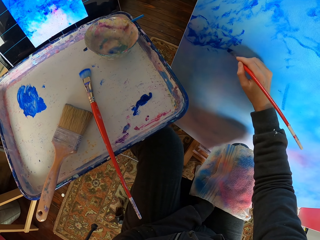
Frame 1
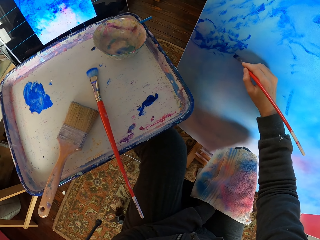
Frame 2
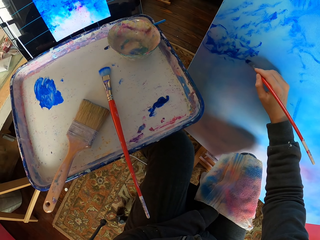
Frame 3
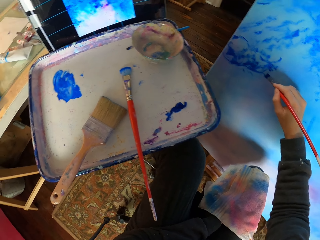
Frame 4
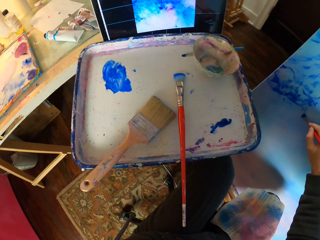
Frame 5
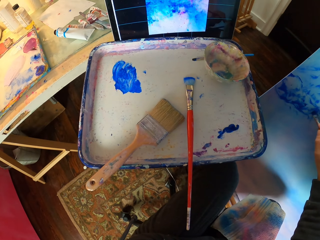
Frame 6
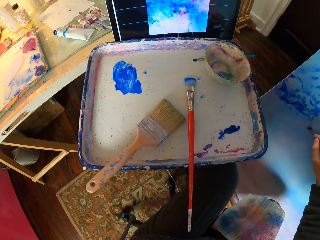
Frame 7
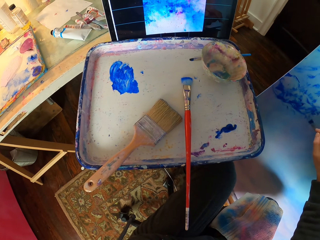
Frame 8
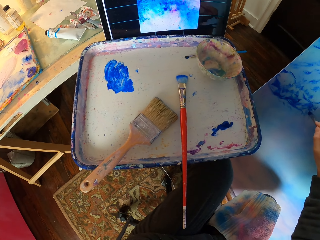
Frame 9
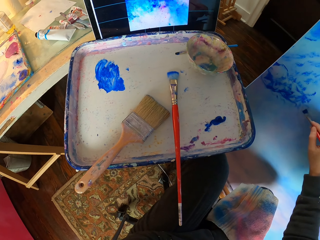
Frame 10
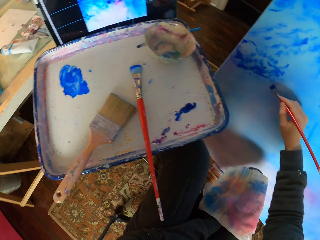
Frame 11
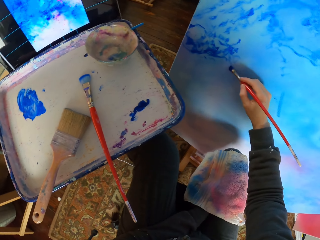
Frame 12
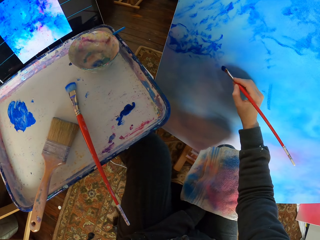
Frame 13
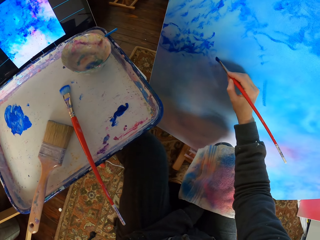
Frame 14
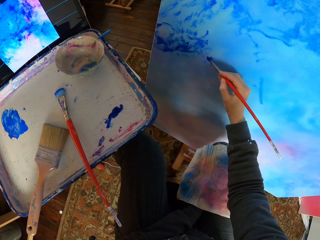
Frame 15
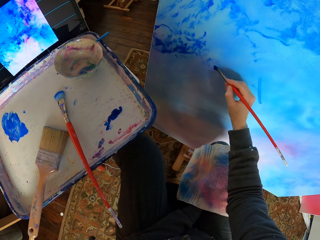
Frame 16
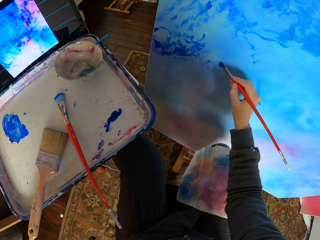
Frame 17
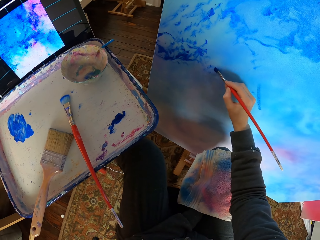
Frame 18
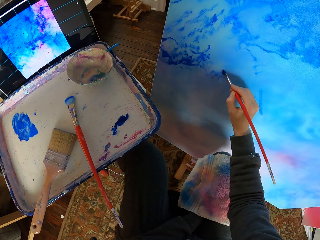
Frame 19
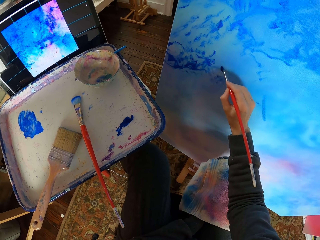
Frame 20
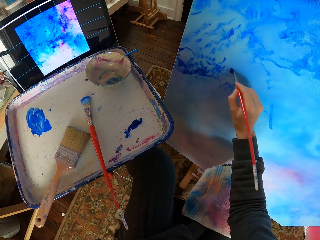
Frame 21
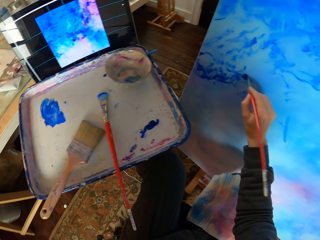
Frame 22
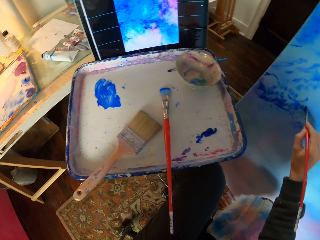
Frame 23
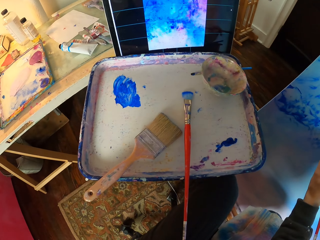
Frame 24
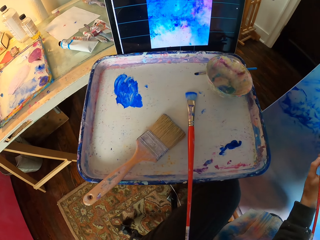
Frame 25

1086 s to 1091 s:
The camera wearer paints art with the brush on the board.

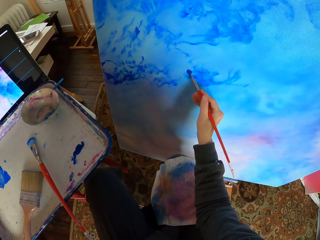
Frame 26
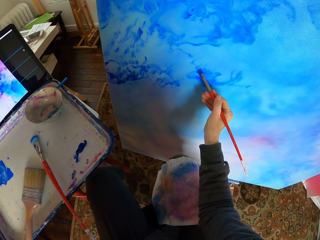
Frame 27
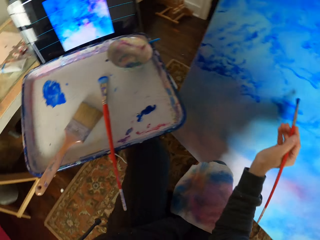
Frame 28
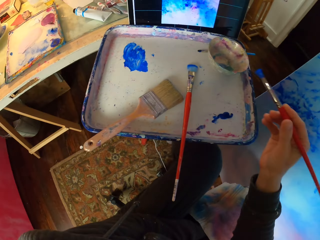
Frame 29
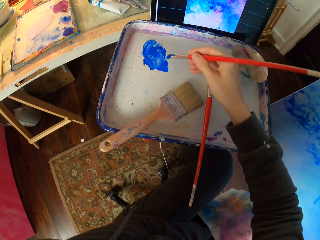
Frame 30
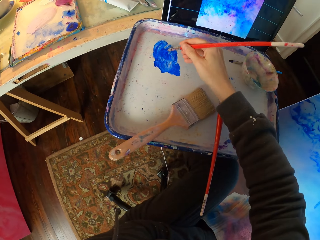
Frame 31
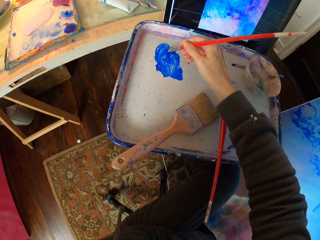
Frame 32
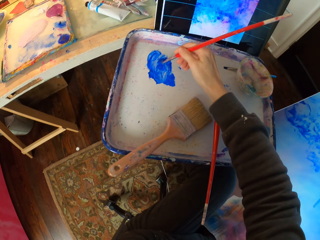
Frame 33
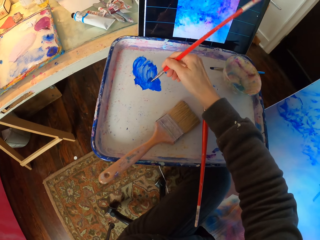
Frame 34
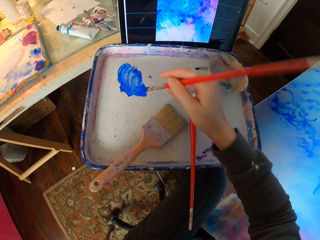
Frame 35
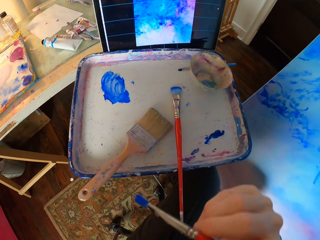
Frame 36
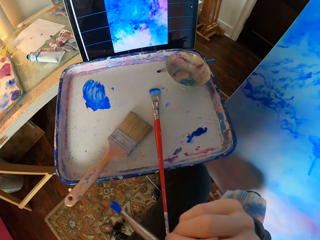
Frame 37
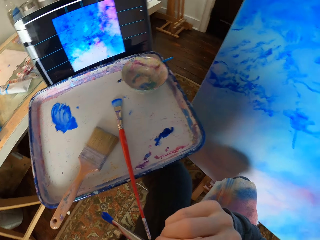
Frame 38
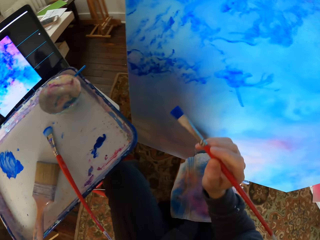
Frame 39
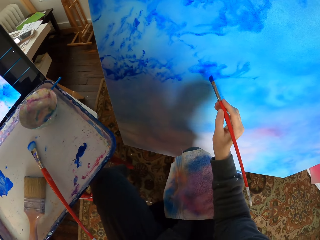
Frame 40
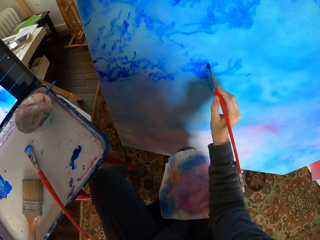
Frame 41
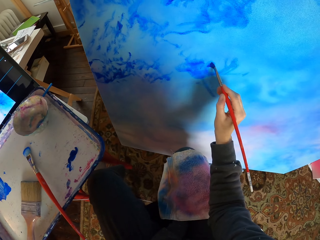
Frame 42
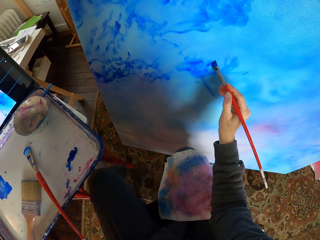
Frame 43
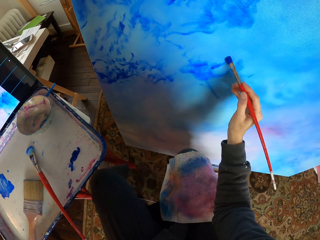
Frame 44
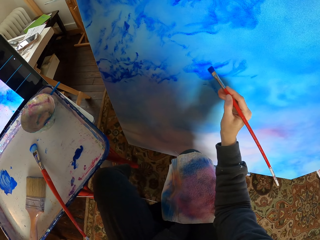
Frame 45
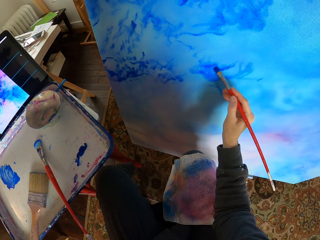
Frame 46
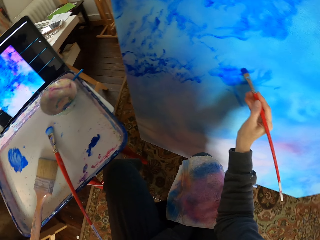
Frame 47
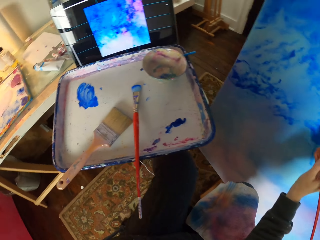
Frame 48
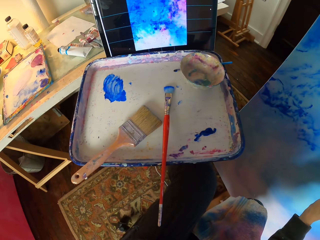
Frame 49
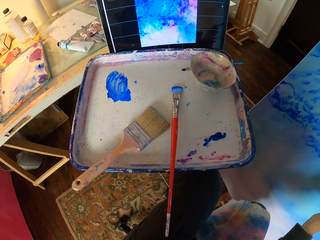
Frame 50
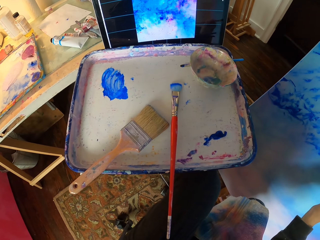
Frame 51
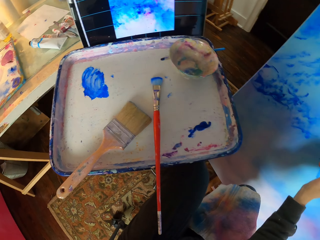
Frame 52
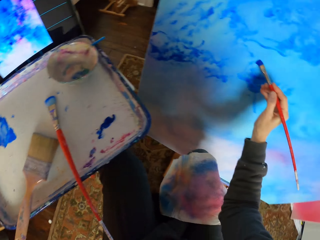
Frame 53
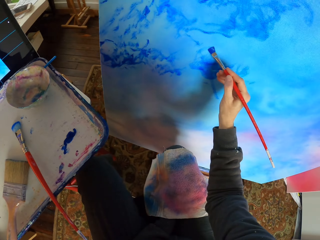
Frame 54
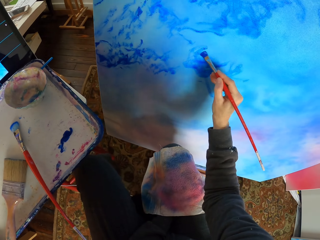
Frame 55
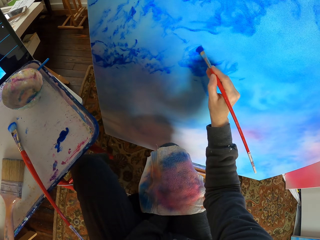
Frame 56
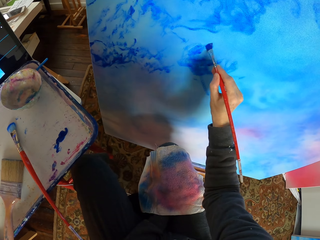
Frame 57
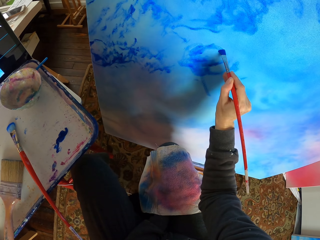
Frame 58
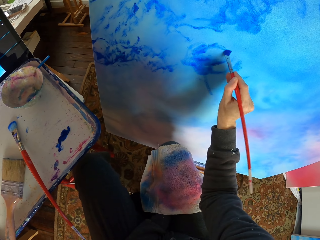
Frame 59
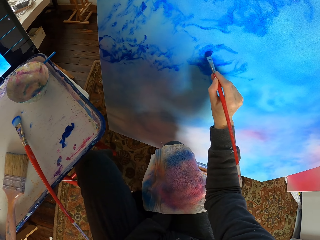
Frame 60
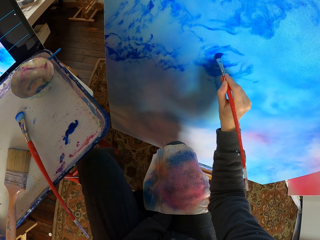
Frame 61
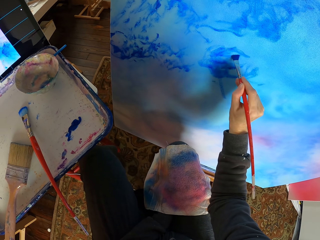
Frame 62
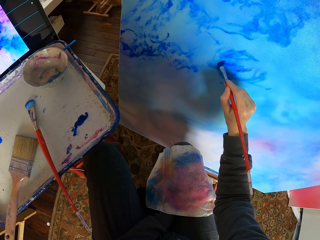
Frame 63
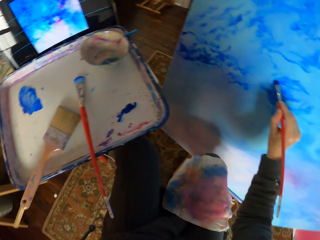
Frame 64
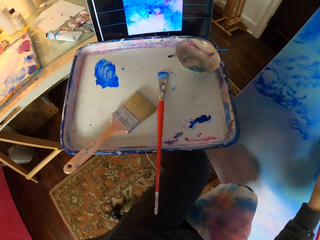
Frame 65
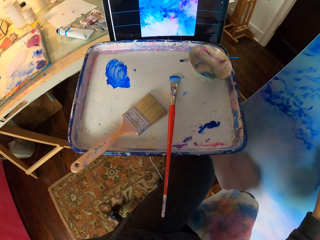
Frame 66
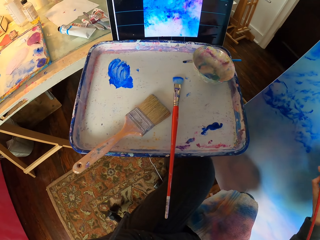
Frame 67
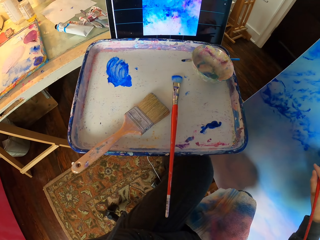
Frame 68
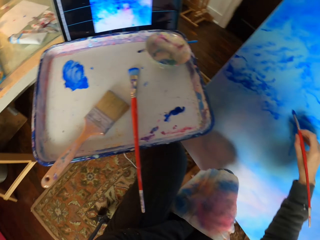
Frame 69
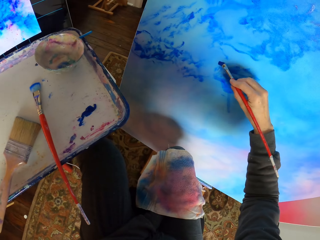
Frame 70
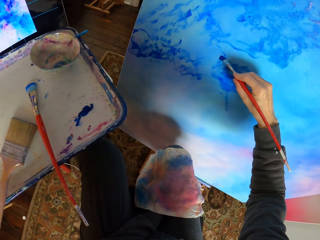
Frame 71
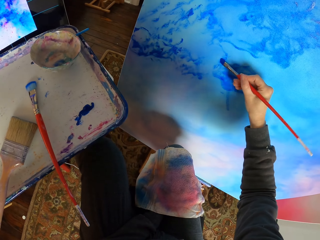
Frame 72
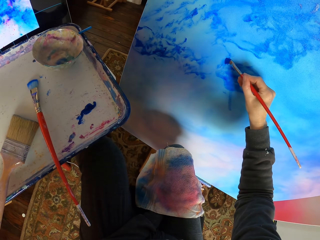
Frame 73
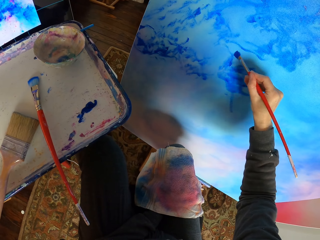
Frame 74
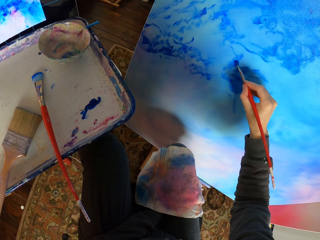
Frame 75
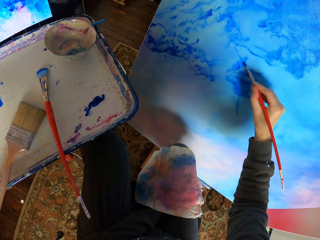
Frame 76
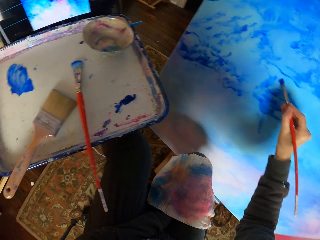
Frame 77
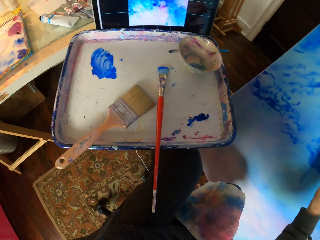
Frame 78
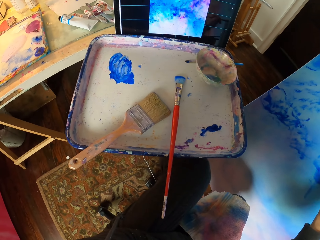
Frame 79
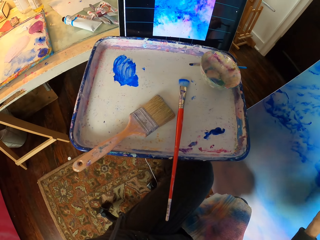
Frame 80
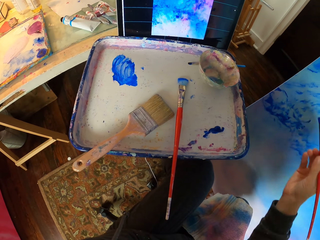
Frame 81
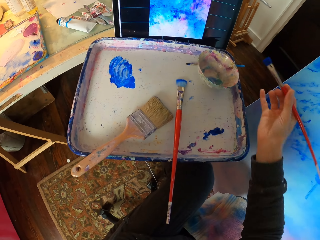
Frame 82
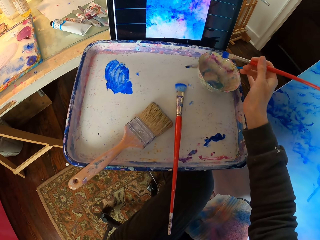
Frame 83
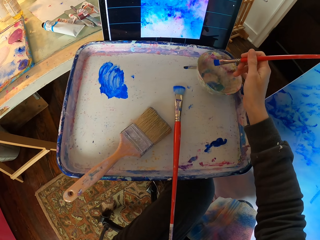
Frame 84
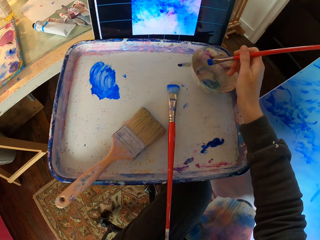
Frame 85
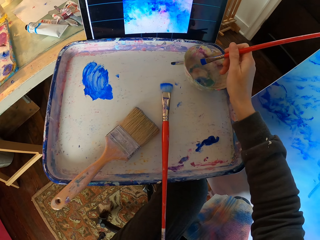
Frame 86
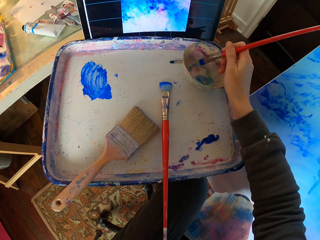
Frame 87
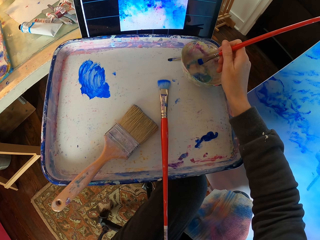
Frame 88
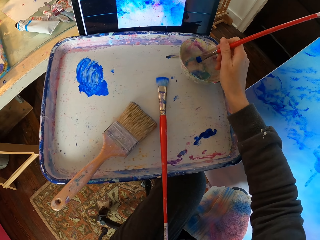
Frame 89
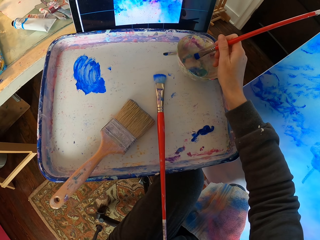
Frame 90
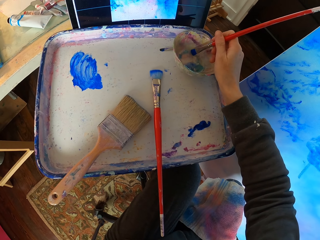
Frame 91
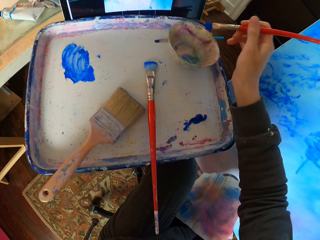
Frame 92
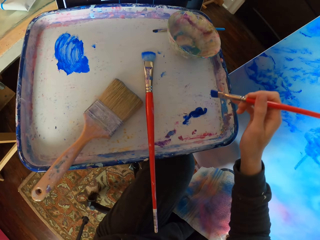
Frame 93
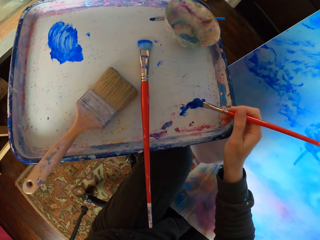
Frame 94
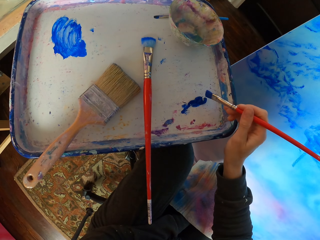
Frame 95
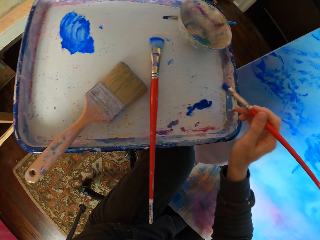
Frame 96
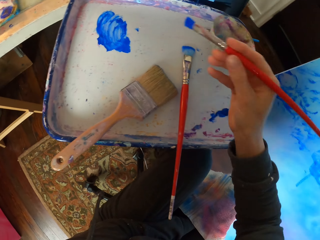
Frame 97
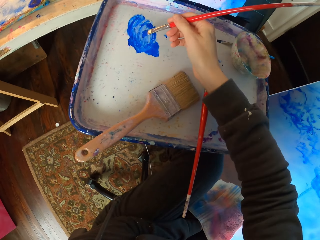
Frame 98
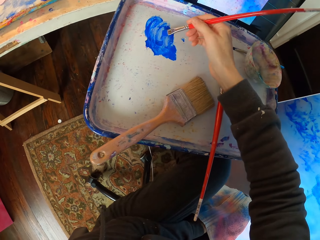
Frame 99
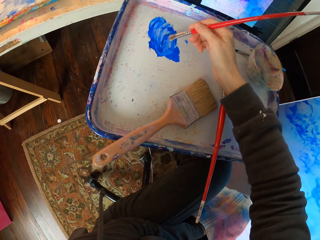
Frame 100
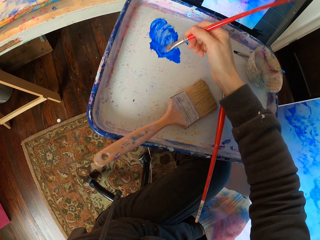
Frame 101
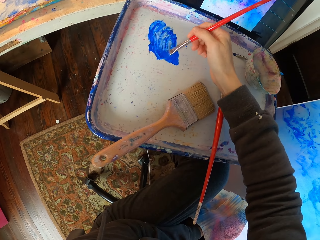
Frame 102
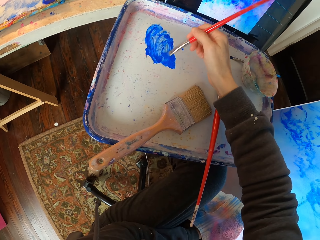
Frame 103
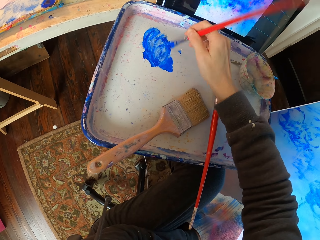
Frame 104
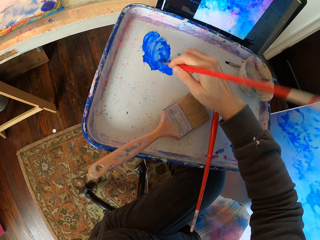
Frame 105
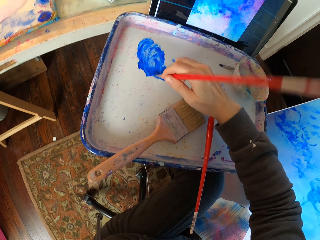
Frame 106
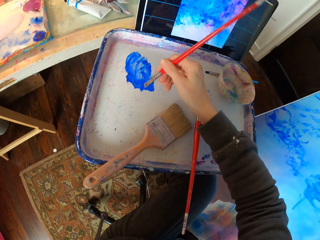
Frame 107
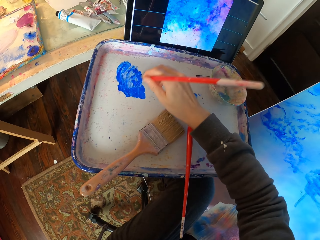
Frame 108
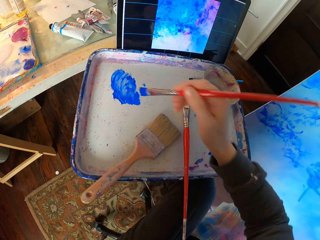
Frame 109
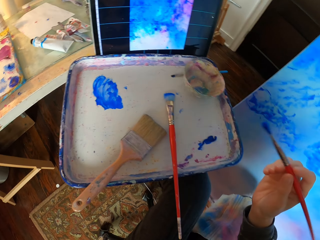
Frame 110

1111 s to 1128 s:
The camera wearer puts the paint brush on a paint paste. They paint art with the brush. They put the paint brush on the paint paste.
